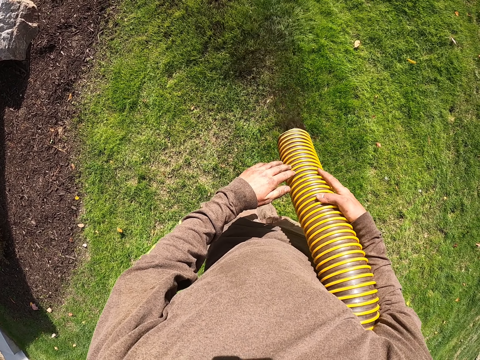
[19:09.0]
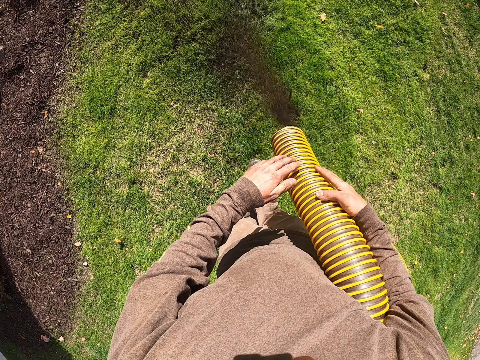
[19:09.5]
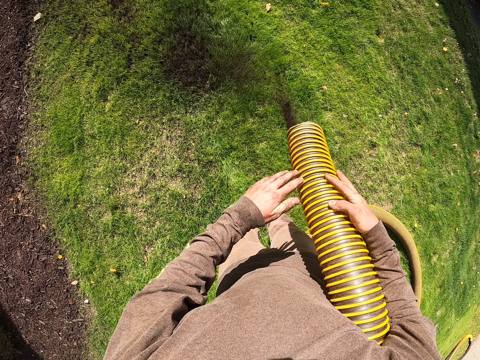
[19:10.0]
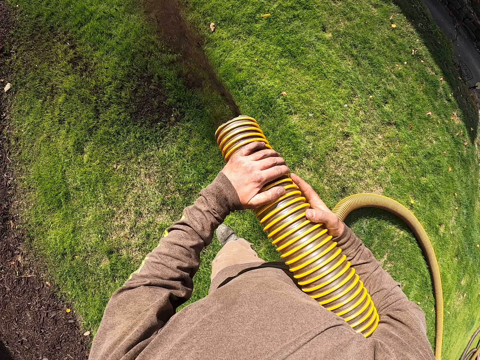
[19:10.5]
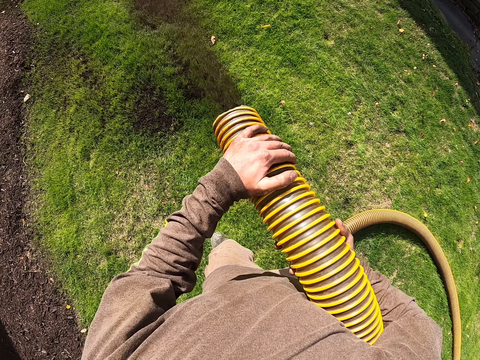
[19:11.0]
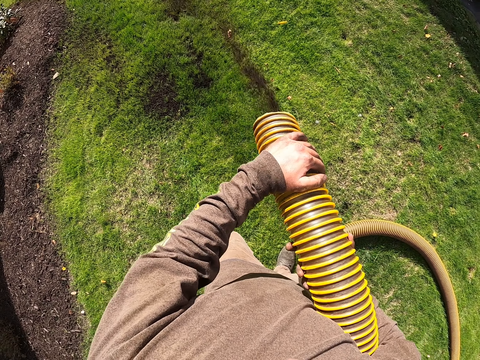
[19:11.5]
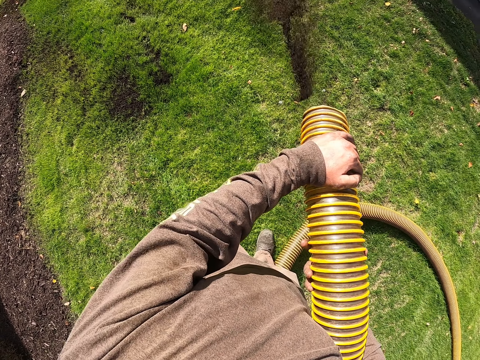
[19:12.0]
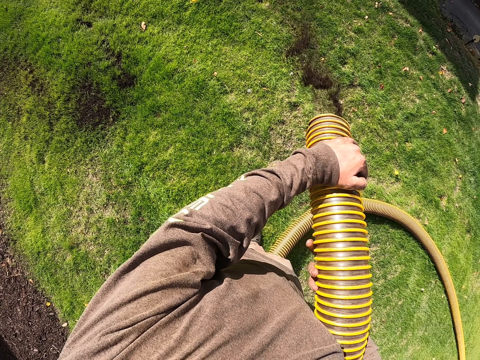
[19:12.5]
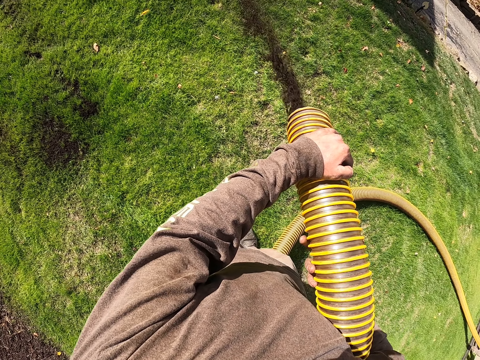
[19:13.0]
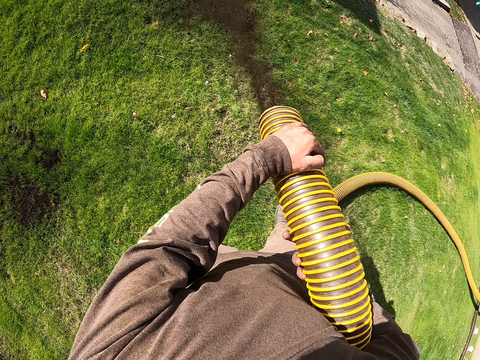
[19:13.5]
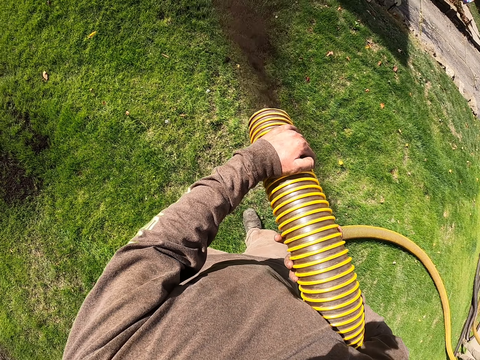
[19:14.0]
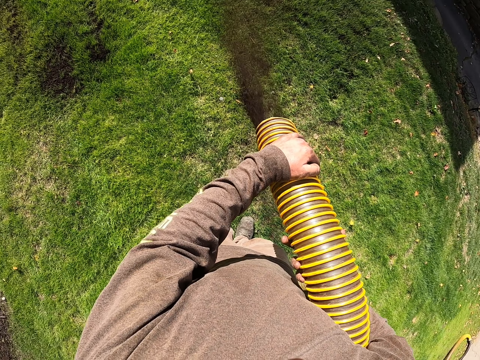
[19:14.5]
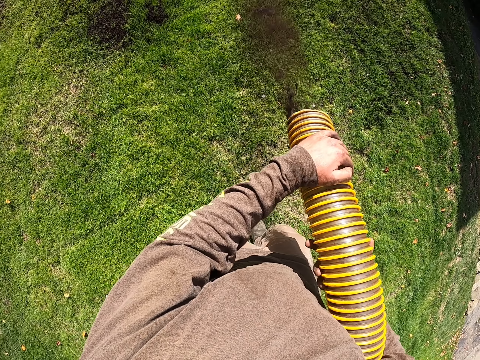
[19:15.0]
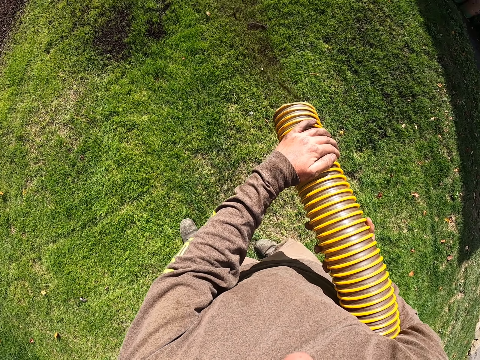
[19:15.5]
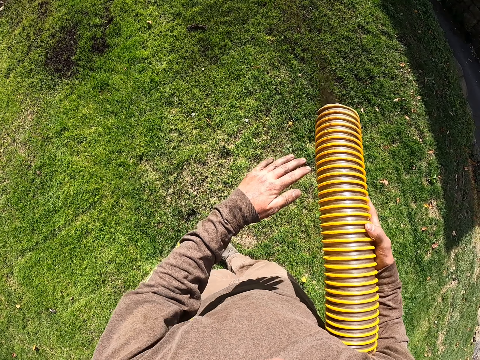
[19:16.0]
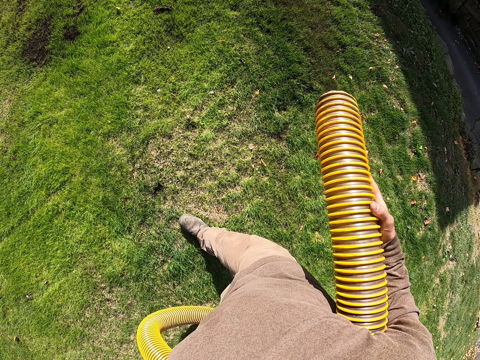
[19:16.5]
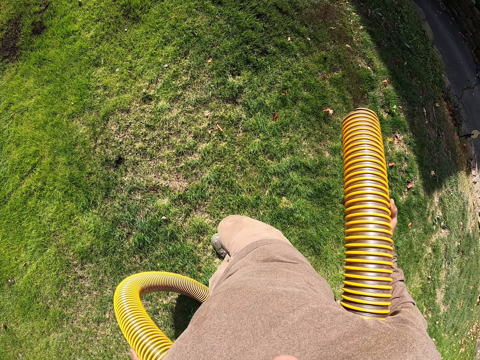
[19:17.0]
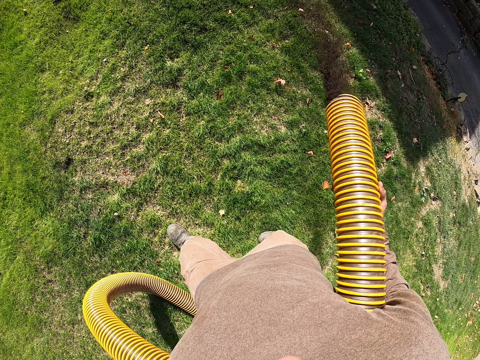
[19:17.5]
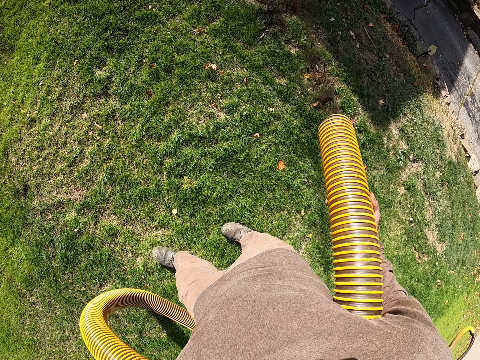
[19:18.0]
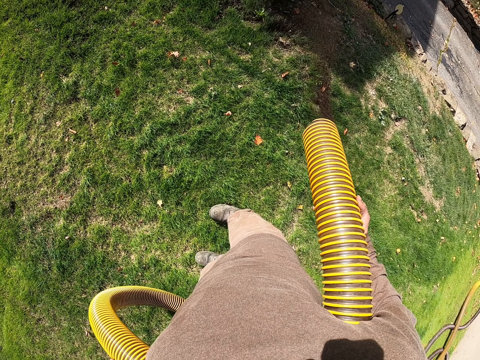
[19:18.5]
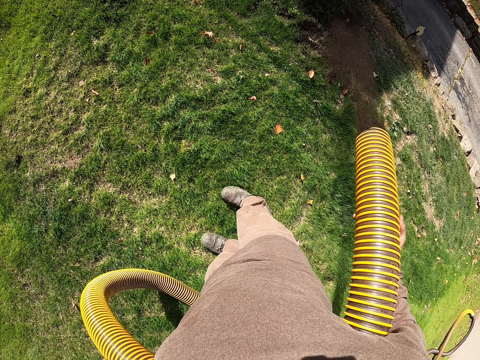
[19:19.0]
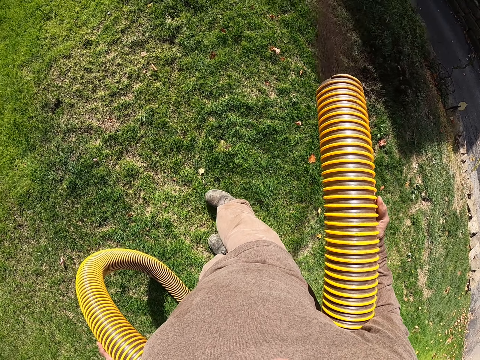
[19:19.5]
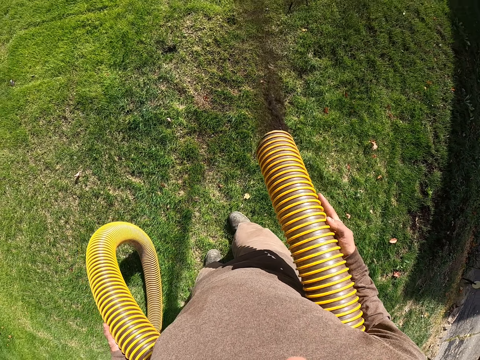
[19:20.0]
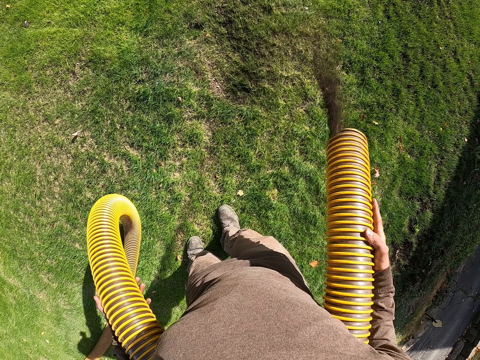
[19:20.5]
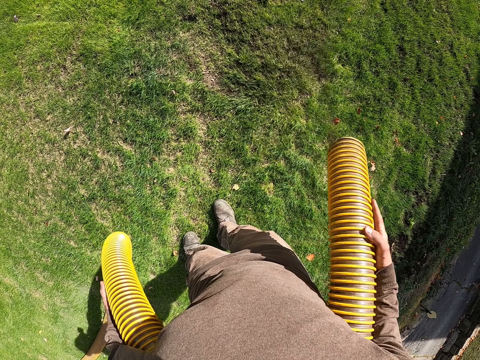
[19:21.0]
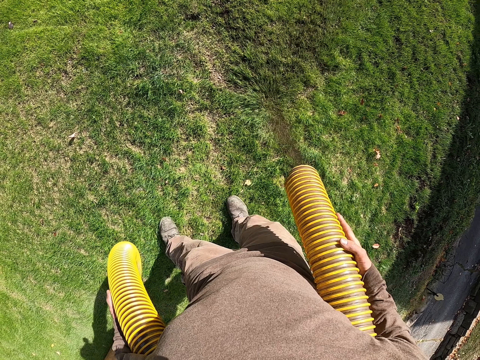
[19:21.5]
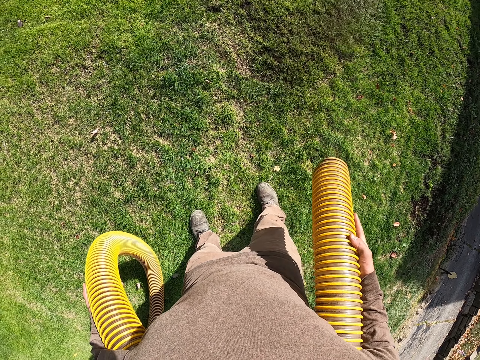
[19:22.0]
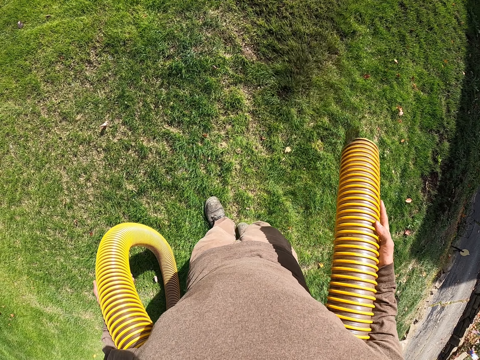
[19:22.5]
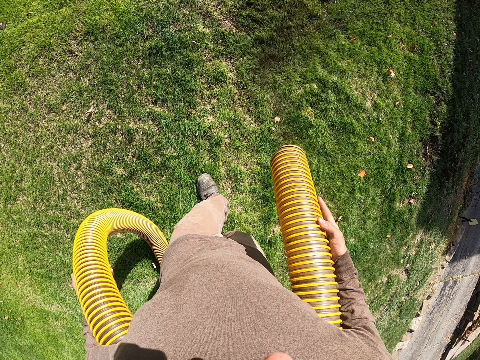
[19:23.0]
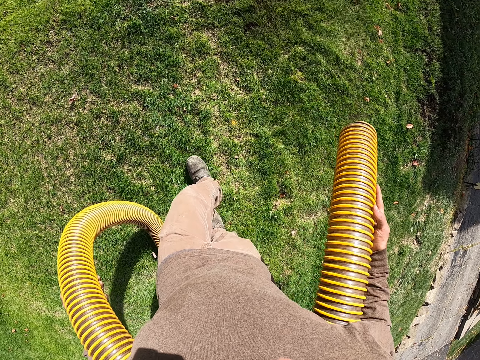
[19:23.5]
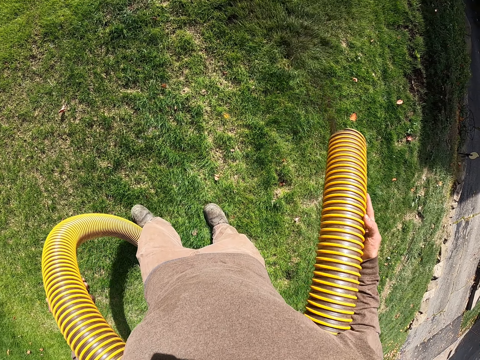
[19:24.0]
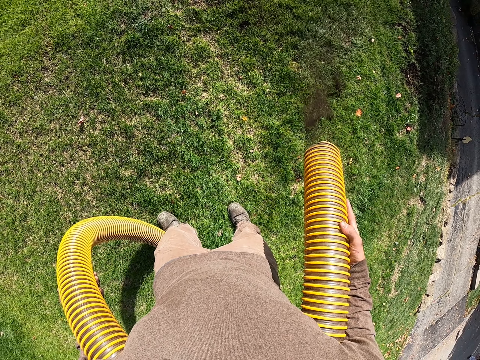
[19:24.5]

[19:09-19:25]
The camera wearer pours fertilizer on the grass with a pipe. They hold the pipe with both hands. They pour soil on the ground with the pipe. They pour fertilizer on the grass with the pipe. They hold the pipe with one hand. They pour soil on the ground with the pipe. They pour fertilizer on the grass with the pipe.

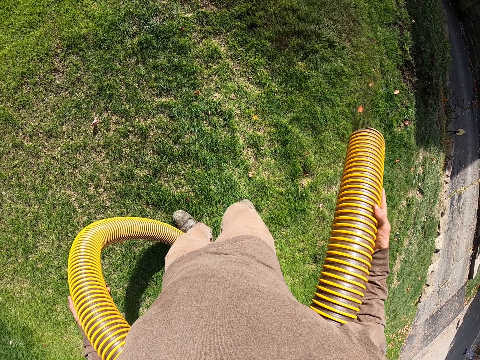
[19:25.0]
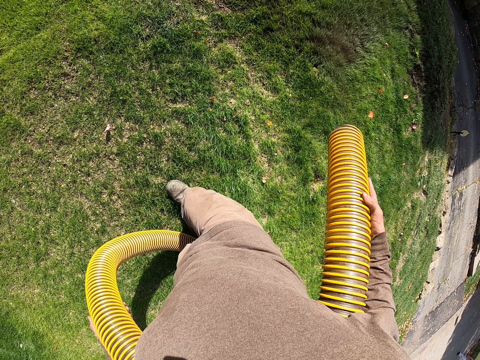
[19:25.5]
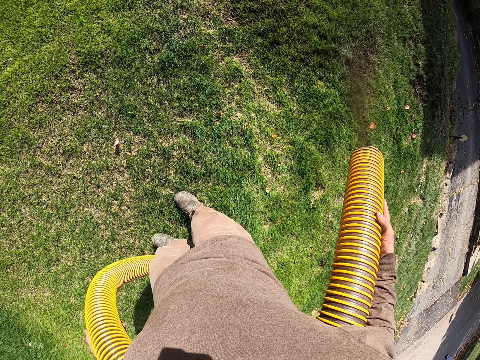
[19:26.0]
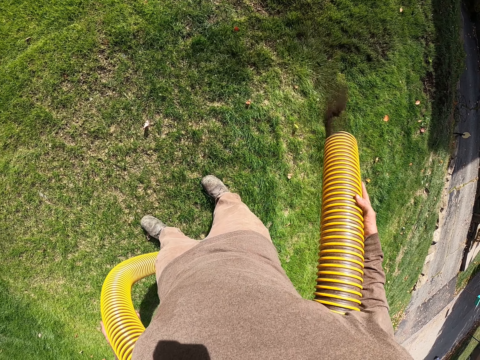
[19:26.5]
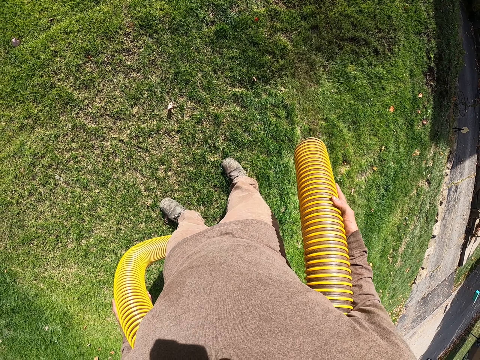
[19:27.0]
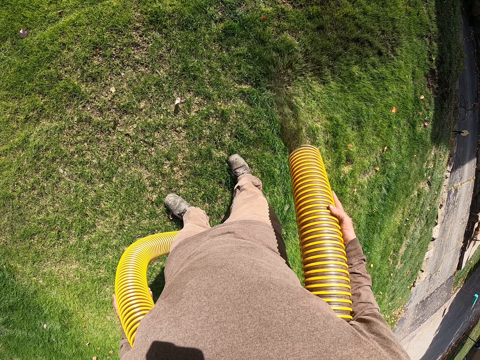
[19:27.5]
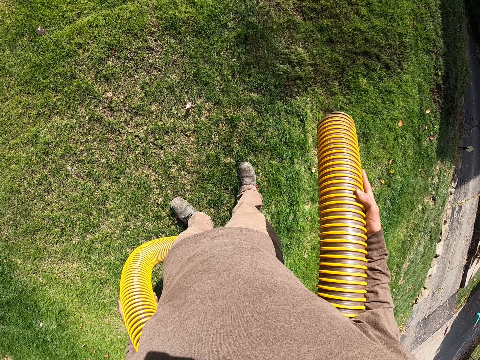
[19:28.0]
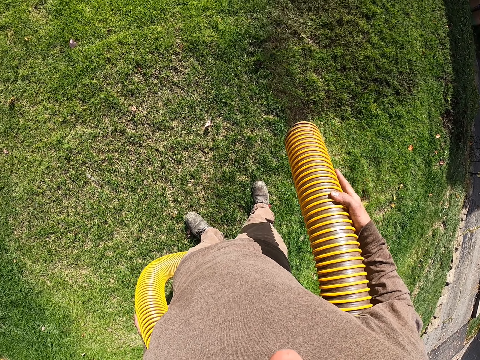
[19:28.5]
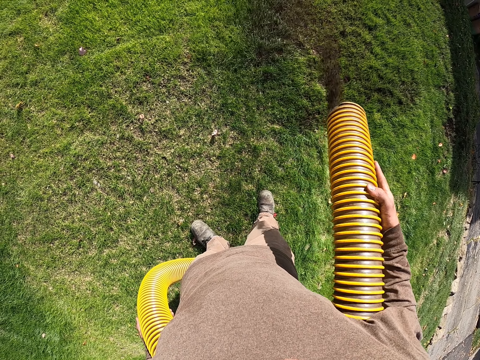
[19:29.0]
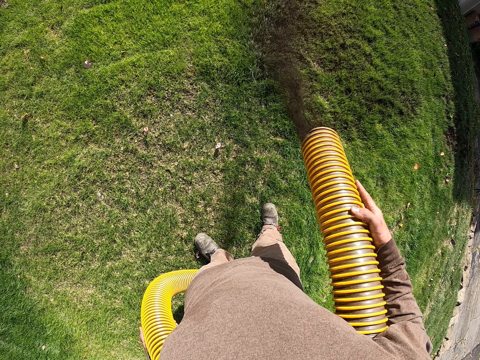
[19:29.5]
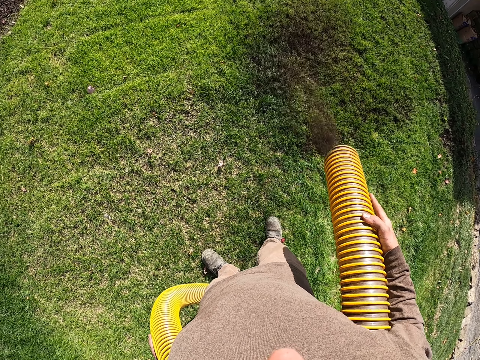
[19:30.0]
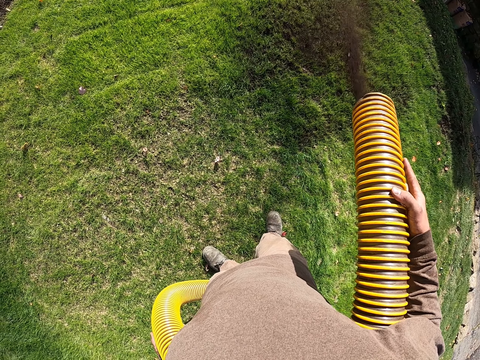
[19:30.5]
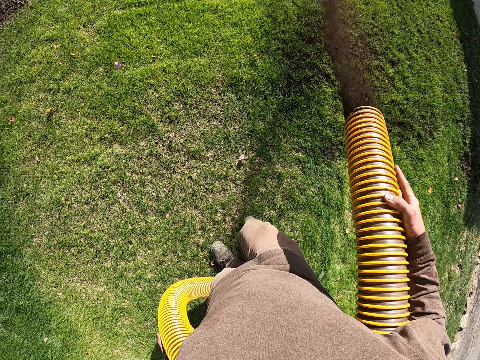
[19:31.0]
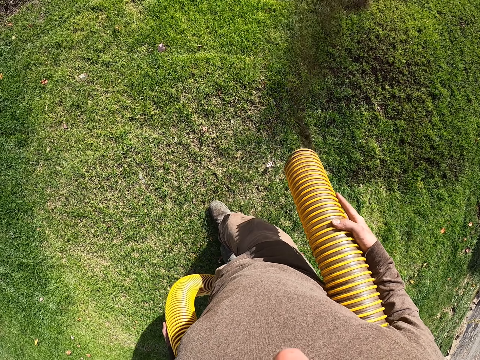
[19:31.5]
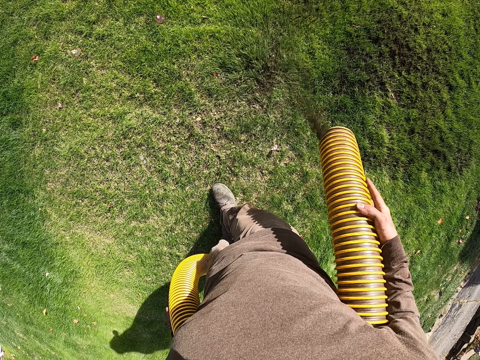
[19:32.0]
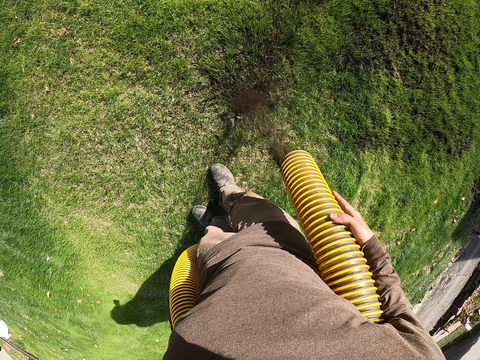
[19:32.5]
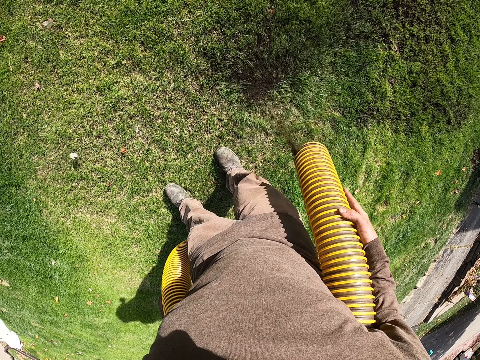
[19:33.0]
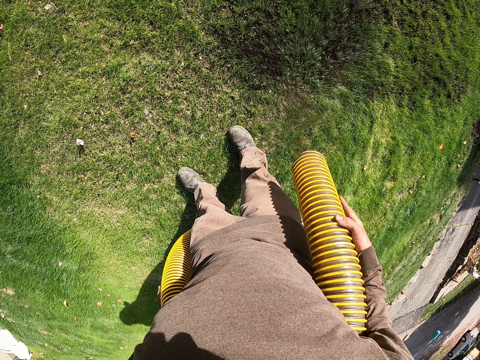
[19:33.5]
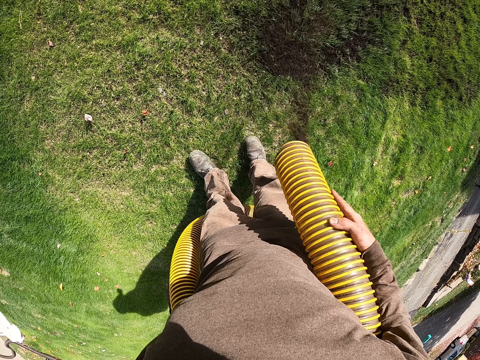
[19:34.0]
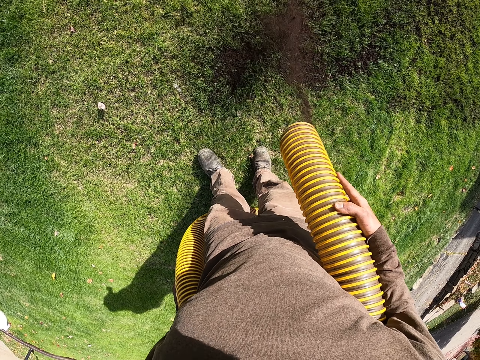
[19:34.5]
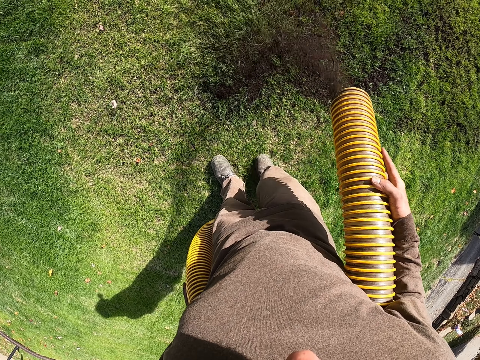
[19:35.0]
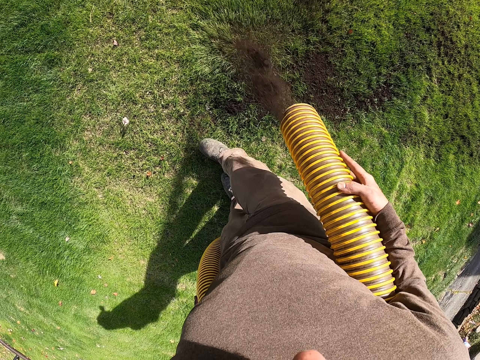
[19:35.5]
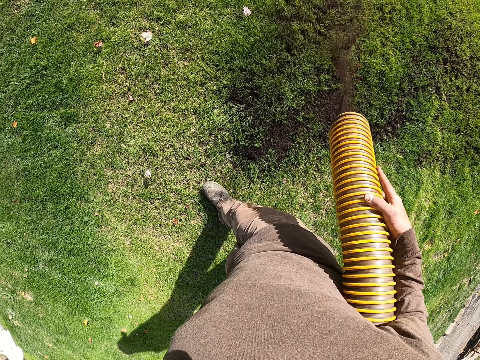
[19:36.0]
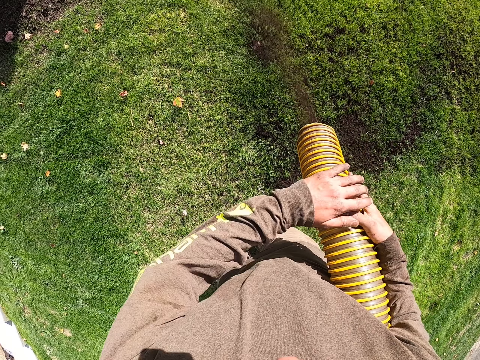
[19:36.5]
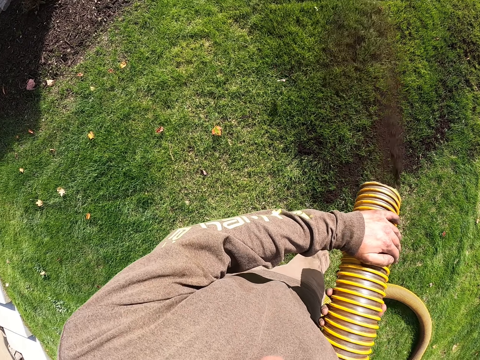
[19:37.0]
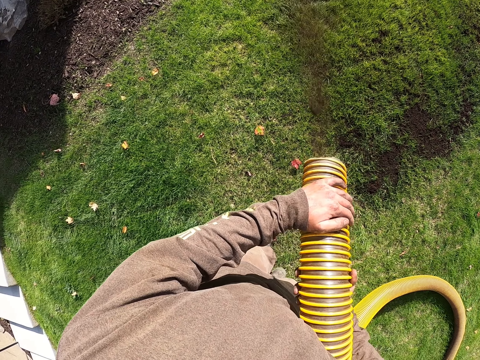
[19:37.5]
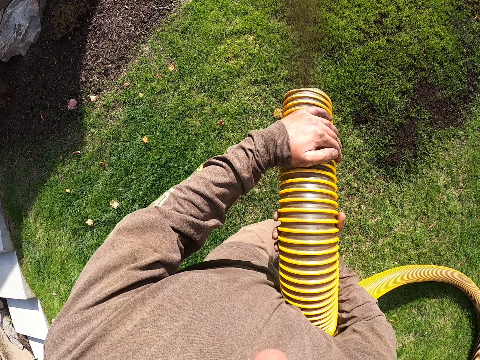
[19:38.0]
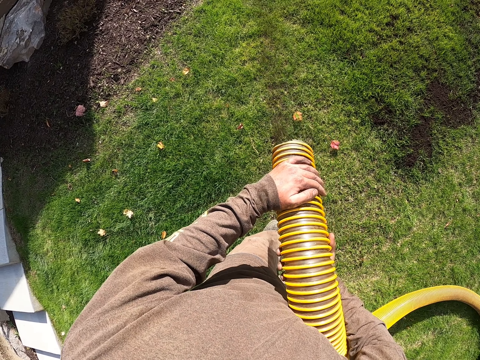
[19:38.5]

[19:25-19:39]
The camera wearer pours fertilizer on the grass with a pipe. They hold the pipe with both hands.
